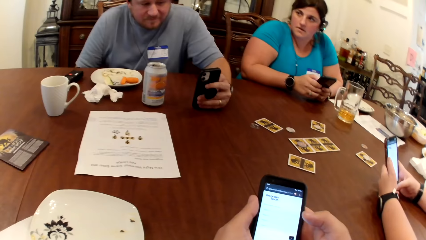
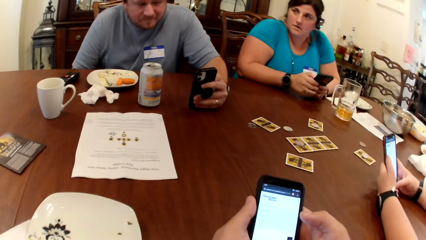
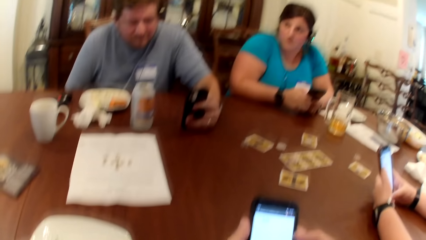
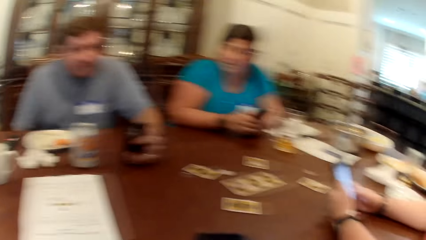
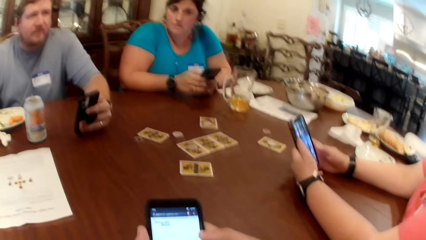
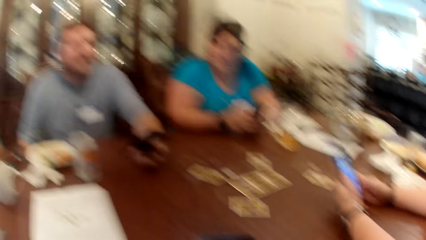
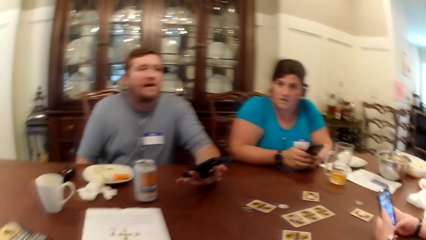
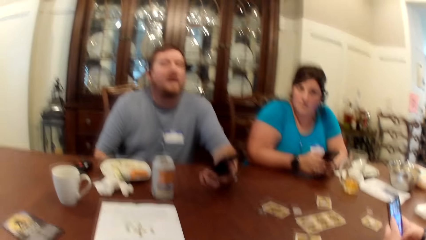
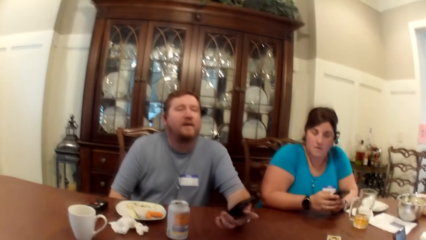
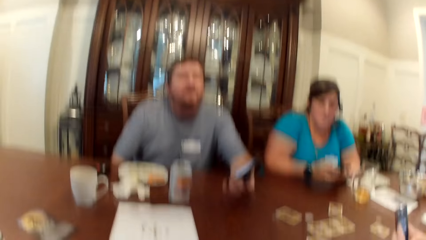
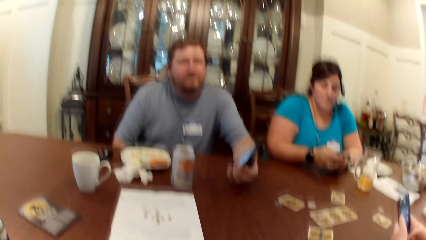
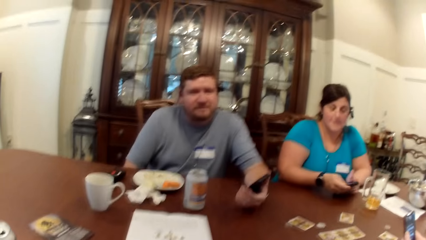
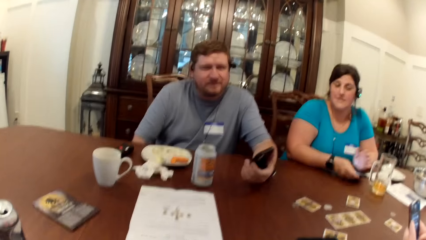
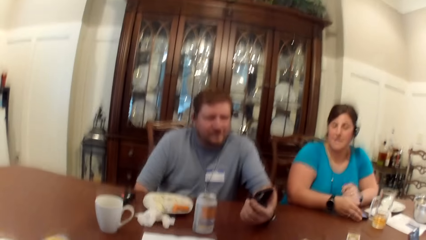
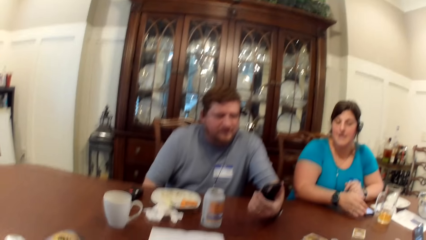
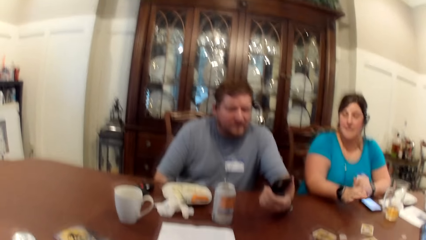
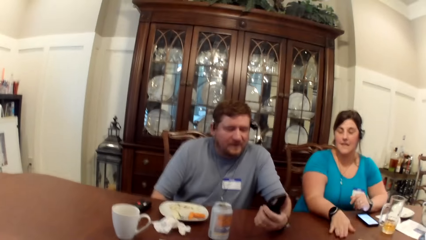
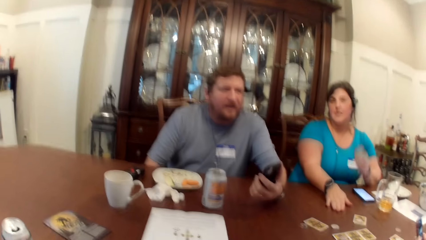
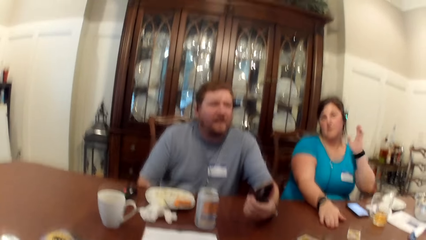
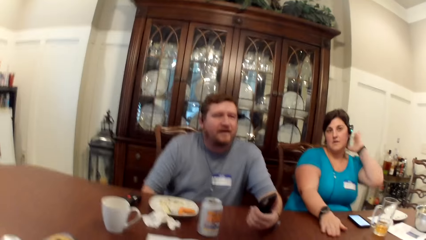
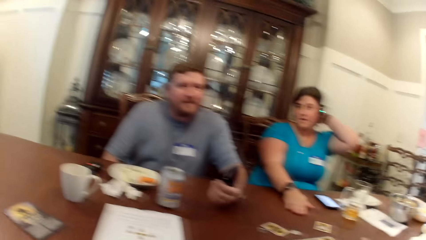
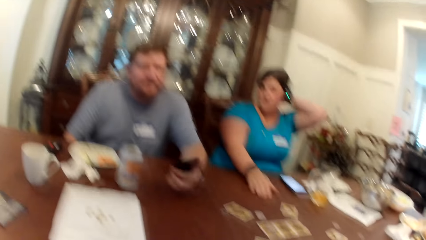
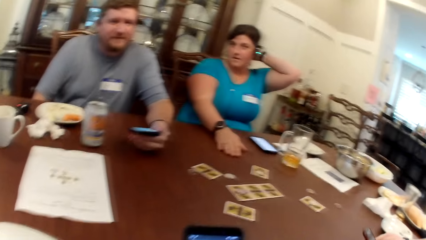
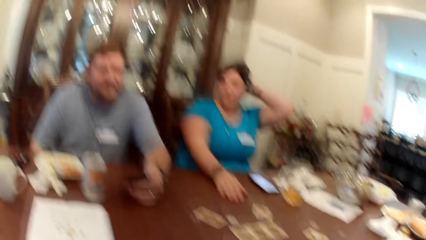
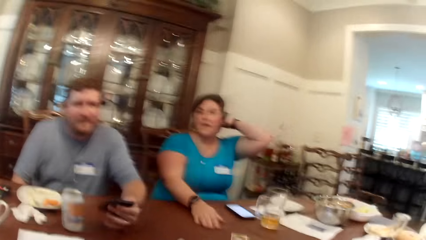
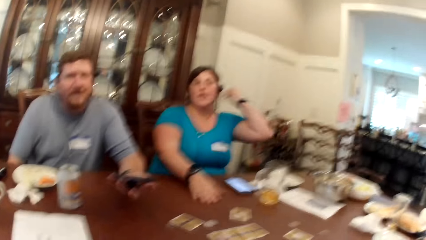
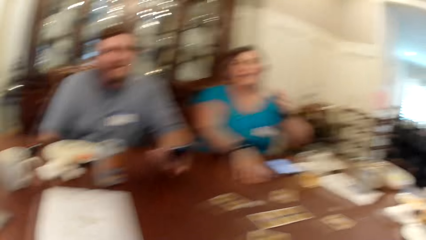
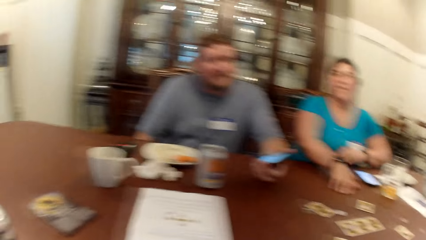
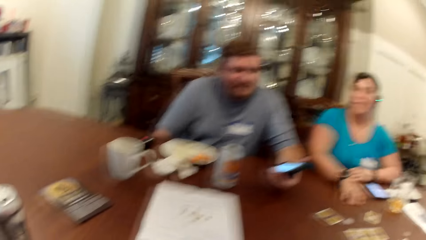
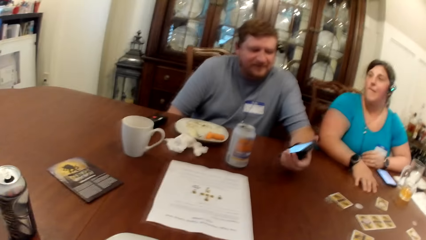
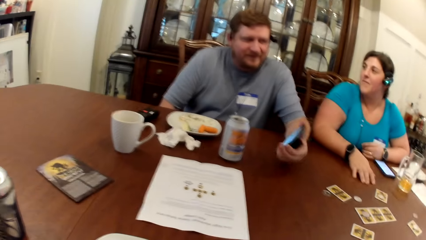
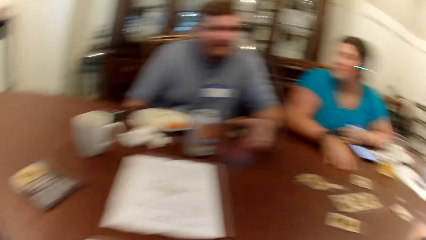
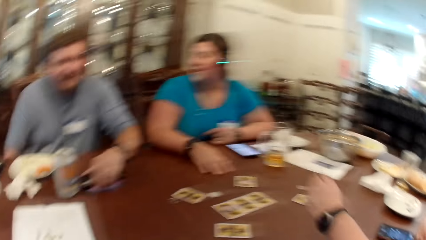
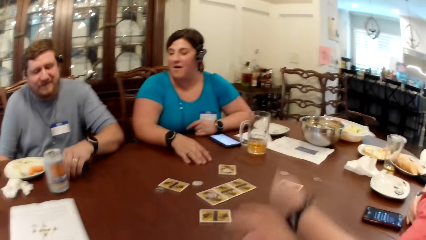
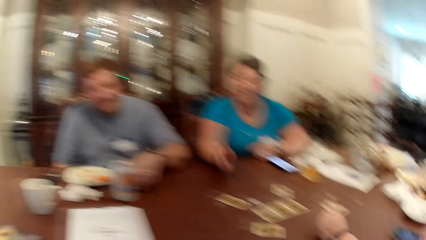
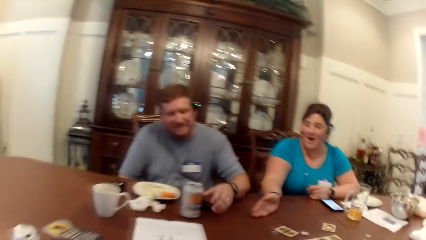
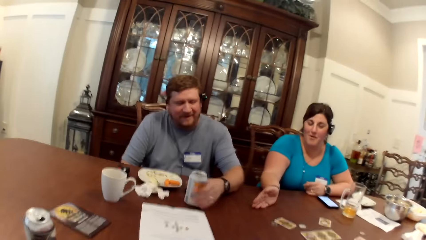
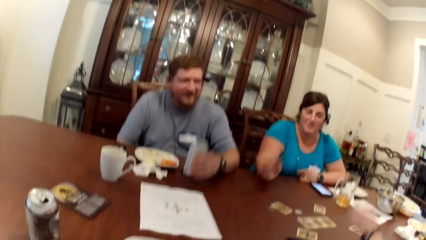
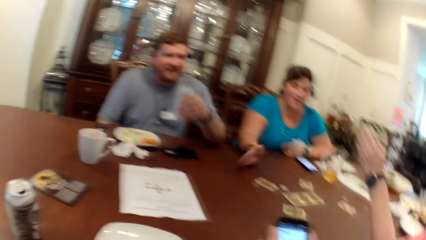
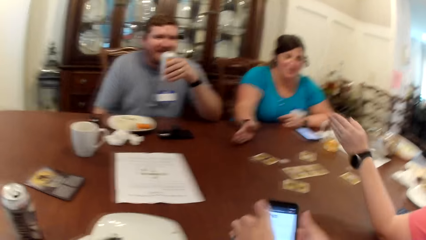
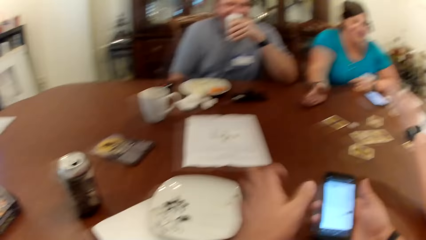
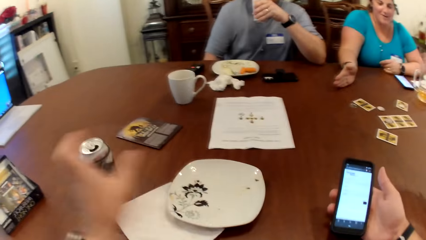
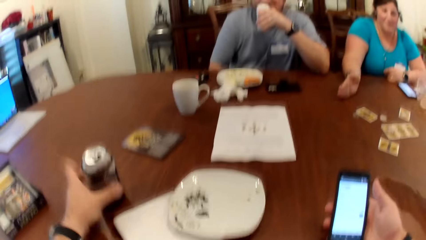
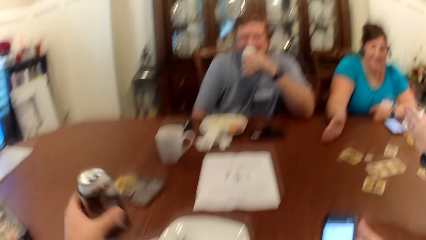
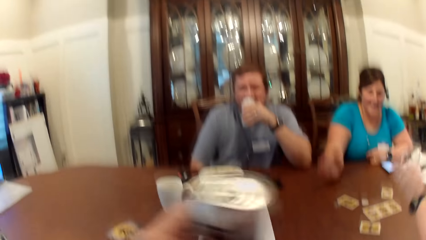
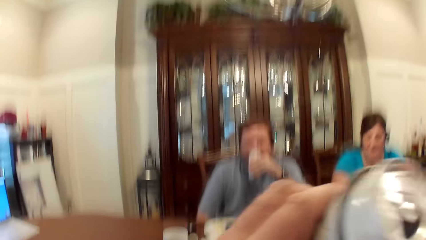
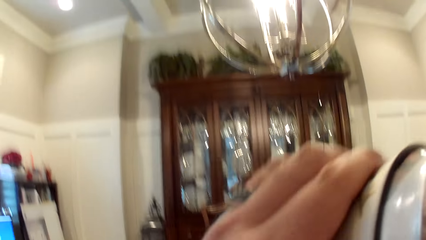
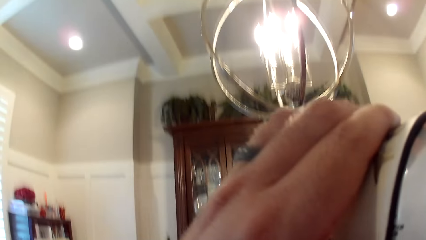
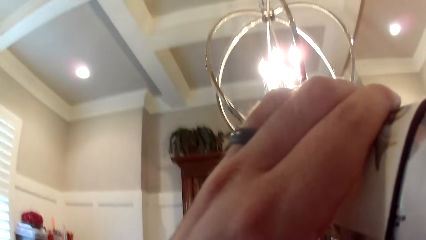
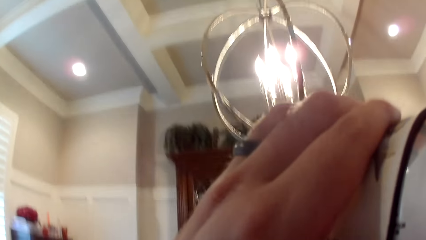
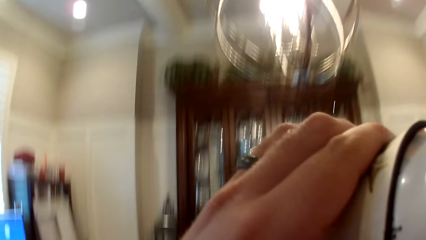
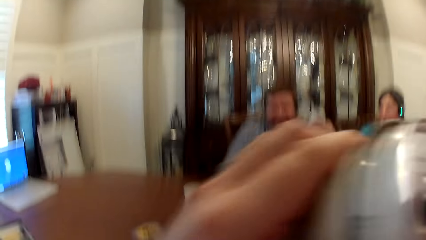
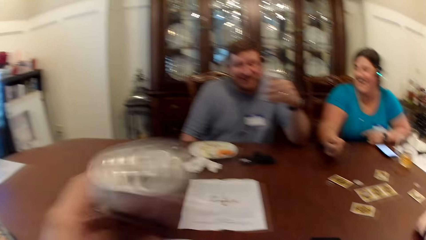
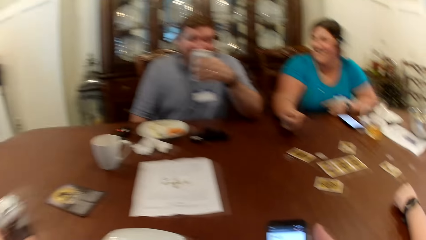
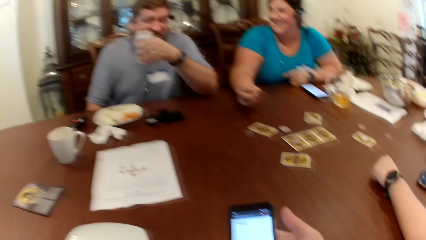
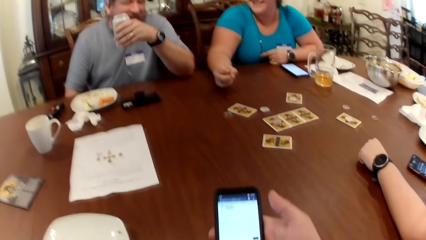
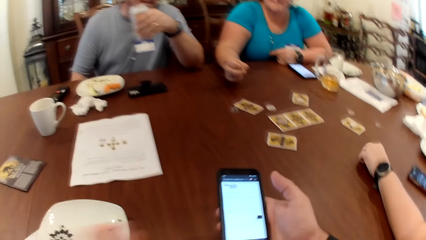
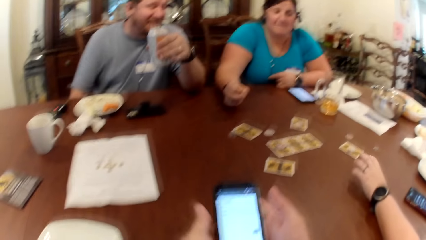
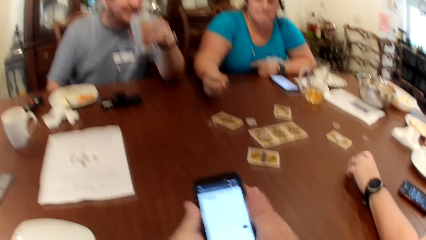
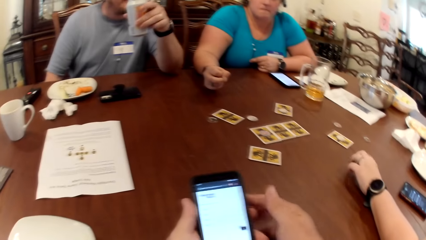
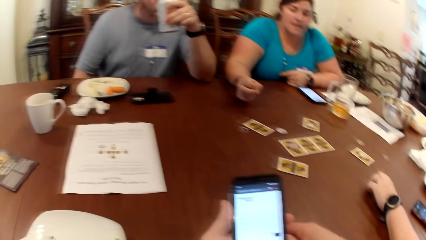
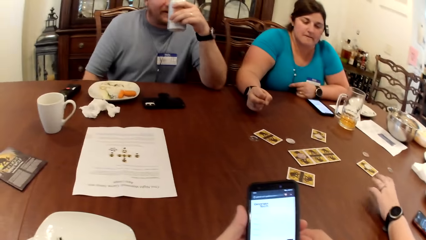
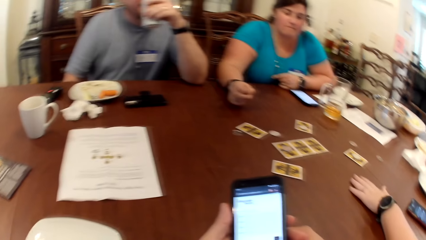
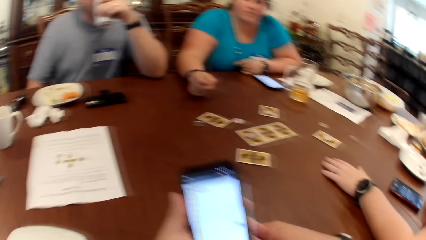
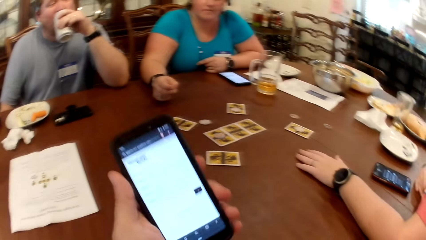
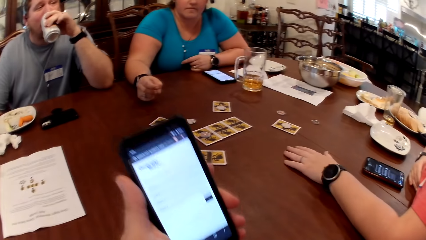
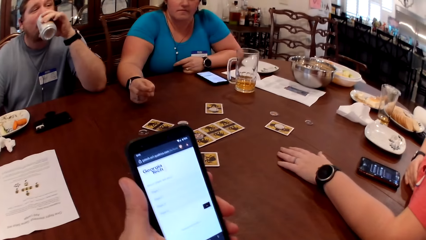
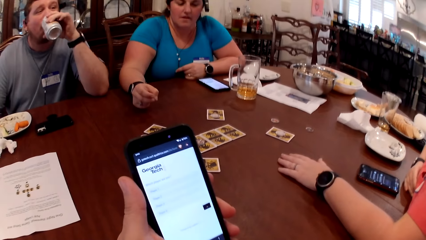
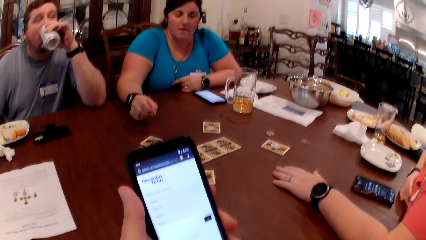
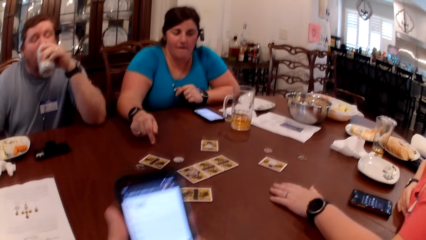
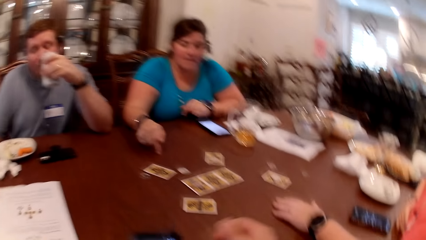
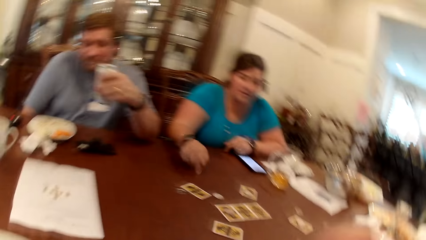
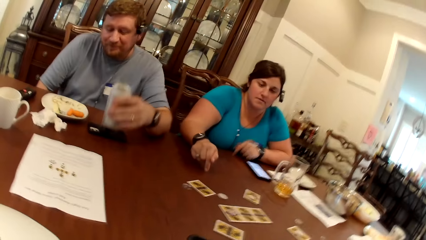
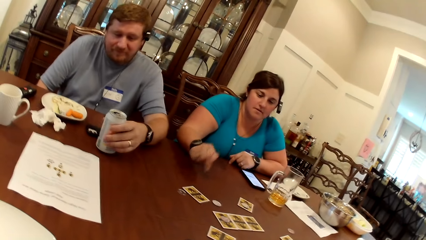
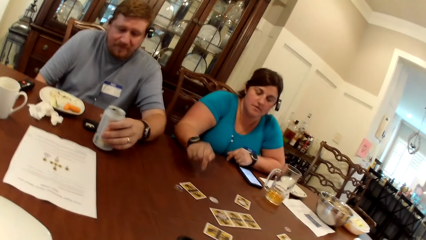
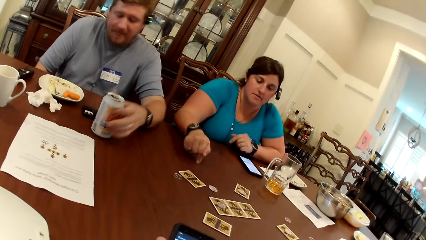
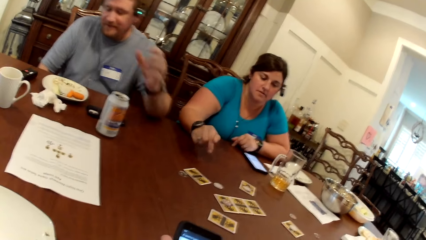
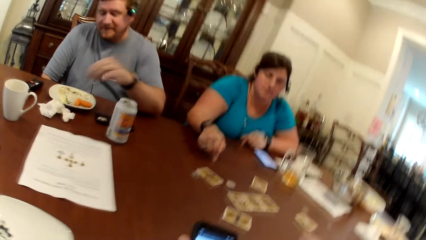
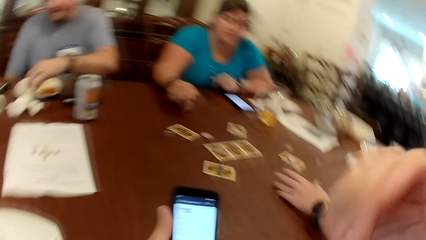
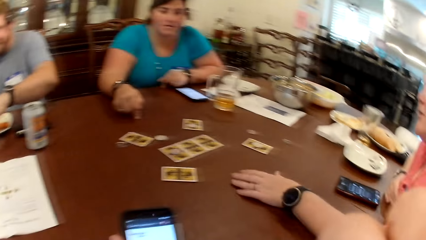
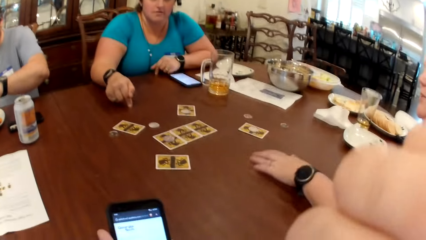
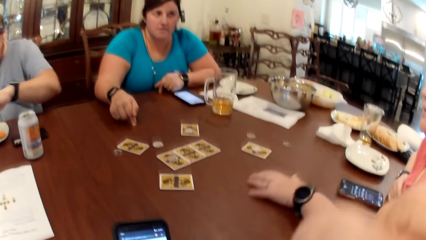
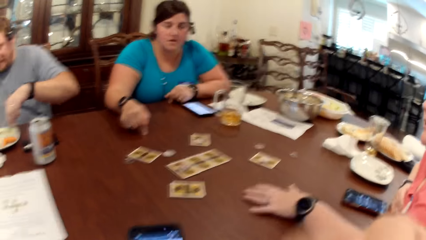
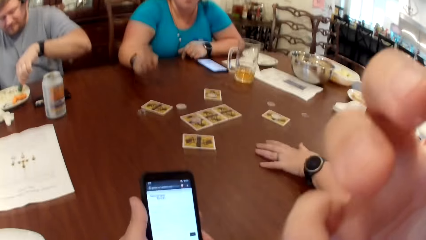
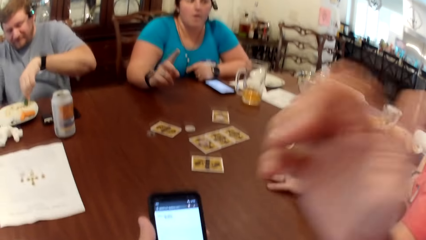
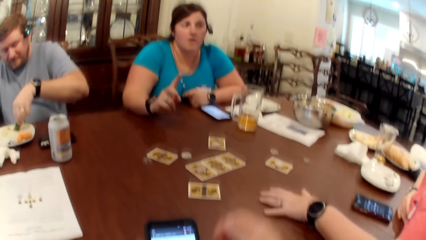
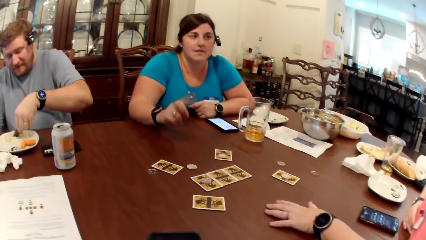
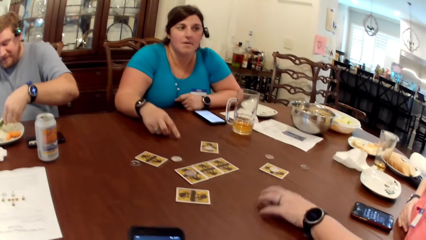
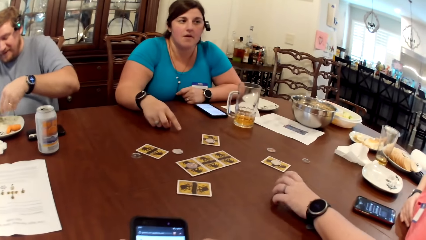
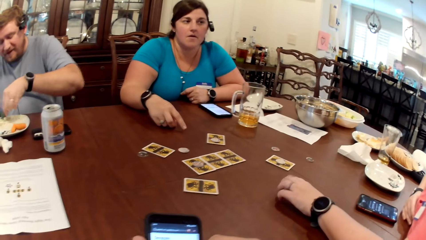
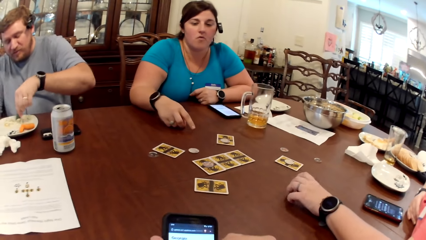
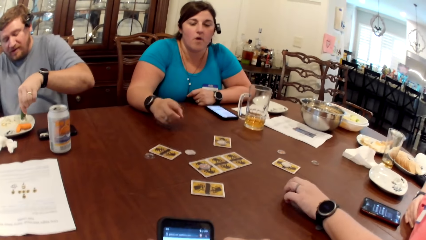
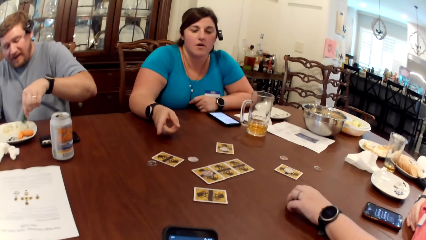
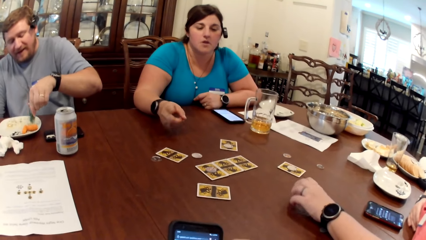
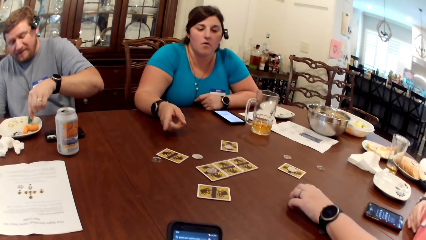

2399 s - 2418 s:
A woman drops the phone on the table with her right hand and puts her right hand on the table. A man drops the phone in his left hand on the table, picks the can of drink from the table with his left hand, and drinks from the can in his left hand. The camera wearer holds the phone with his right hand. He picks a can of drink from the table with his left hand, drinks from the can in his left hand, drops the can in his left hand on the table, holds the phone with both hands, and holds the phone with his left hand. The man drinks from the can in his left hand and drops the can in his left hand on the table. He takes a snack from the plate on the table with his left hand. The camera wearer touches his face with his right hand. The man eats.
